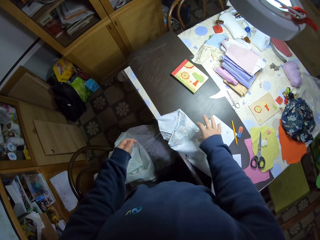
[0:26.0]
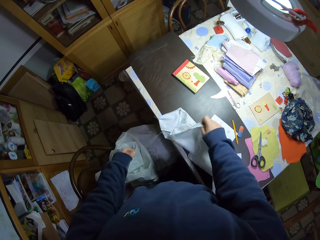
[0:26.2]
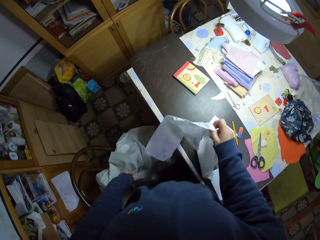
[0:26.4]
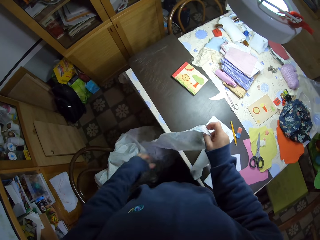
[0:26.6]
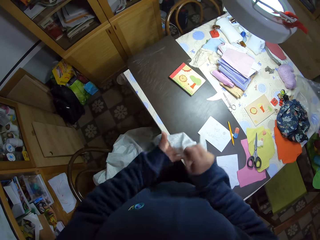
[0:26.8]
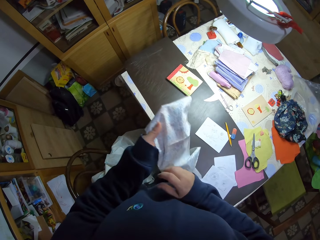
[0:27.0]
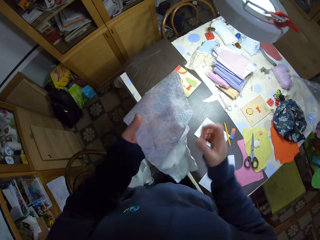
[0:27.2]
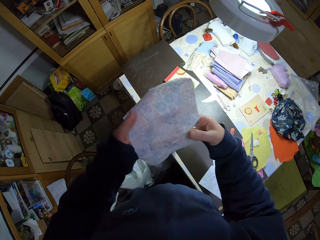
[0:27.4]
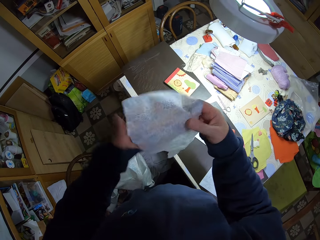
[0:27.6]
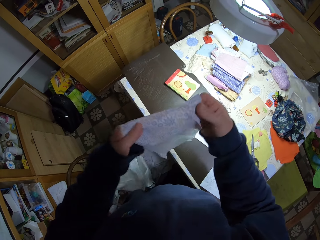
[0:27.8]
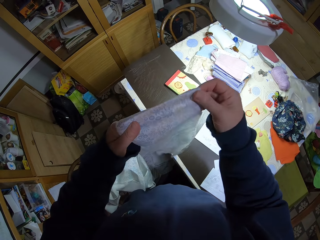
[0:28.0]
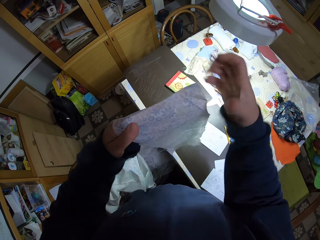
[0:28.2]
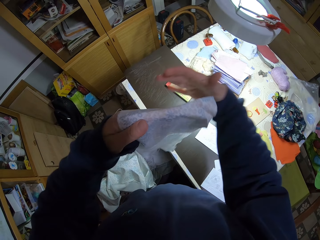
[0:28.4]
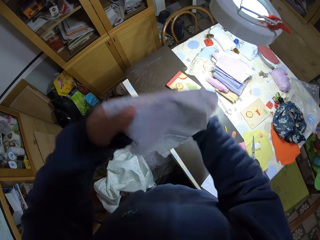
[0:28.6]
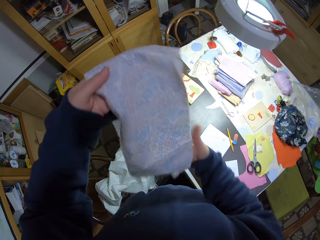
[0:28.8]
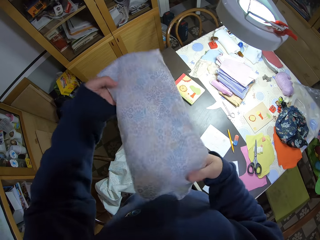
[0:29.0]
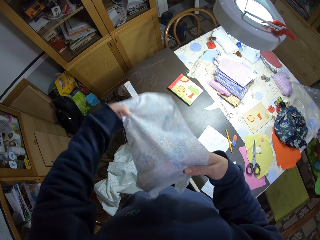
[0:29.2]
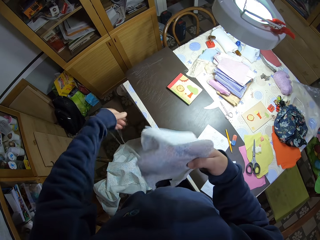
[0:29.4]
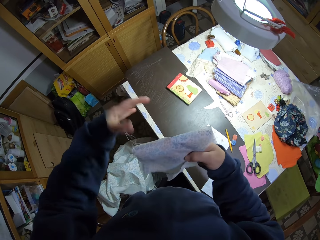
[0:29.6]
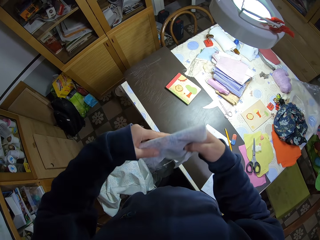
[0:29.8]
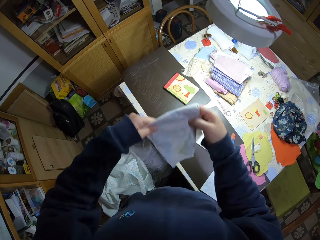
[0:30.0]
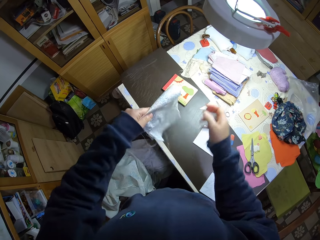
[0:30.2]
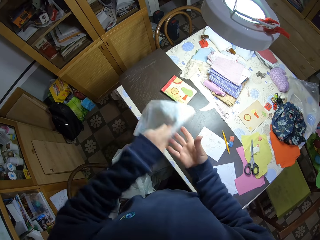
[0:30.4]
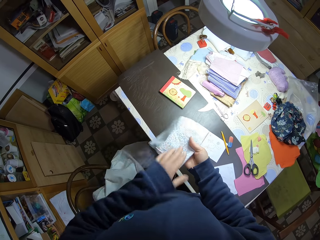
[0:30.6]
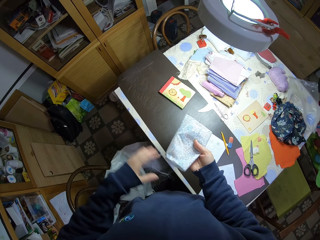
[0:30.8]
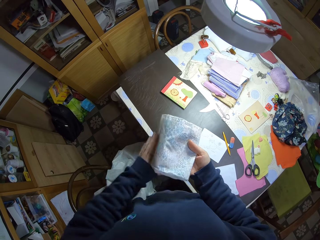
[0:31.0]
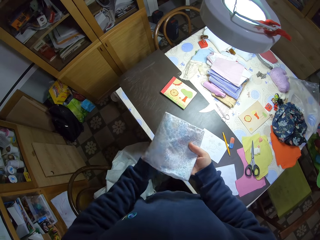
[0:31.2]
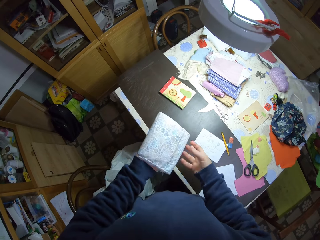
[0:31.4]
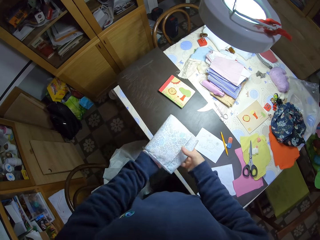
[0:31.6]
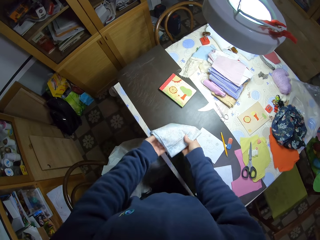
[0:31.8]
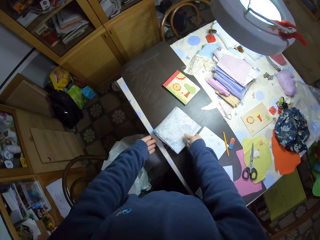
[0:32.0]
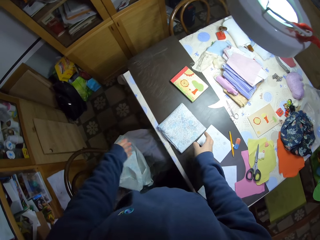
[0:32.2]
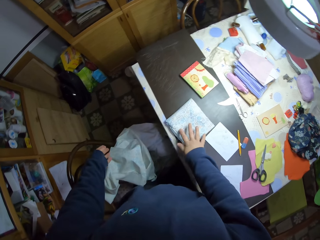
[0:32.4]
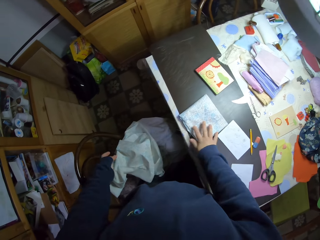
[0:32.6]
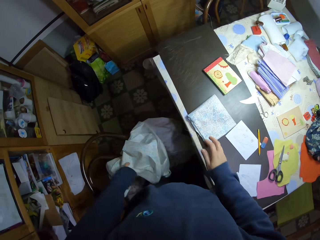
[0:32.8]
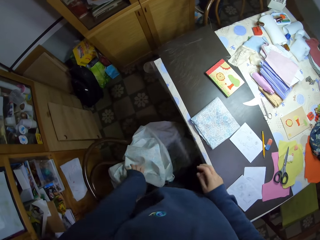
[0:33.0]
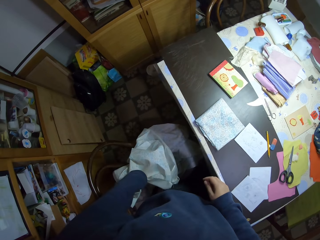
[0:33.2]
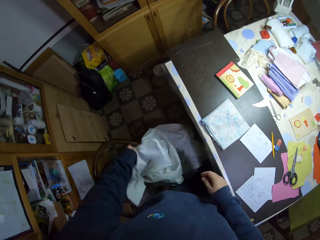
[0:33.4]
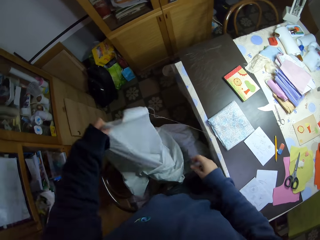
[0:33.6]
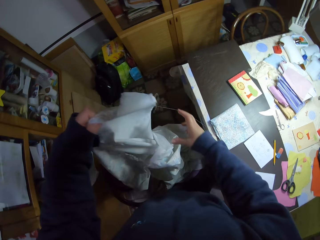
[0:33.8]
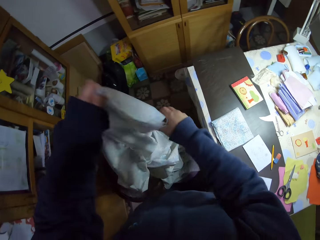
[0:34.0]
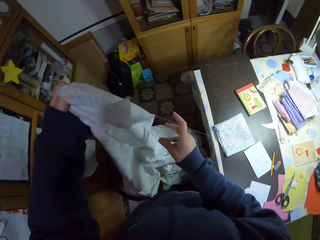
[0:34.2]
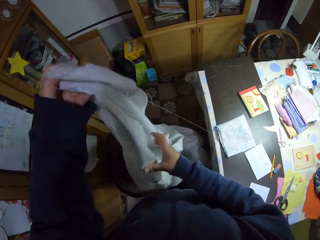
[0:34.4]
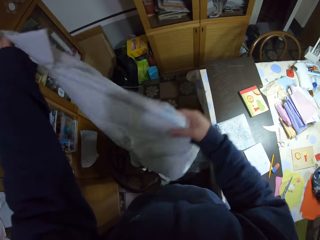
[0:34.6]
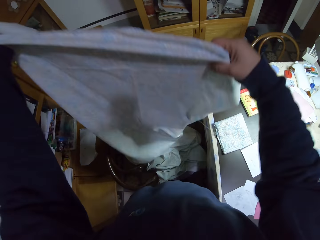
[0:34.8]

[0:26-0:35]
The camera wearer drops the pair of scissors on the table. She picks the cut piece of cloth from the table with her right hand. She passes the cut piece of cloth from her right hand to her left hand. She folds the cut piece of cloth. She places the folded piece of cloth on the table. She touches the folded piece of cloth with her right hand. She removes her right hand from the folded piece of cloth on the table. She picks the other cut piece of cloth from the floor with her left hand.

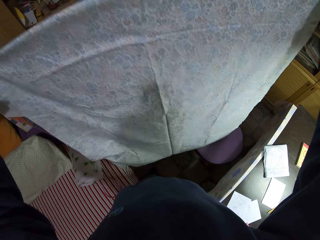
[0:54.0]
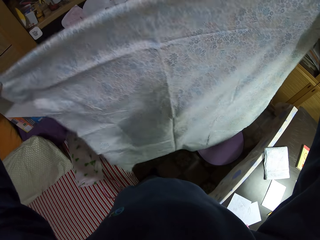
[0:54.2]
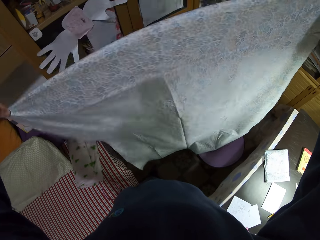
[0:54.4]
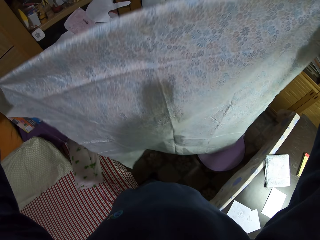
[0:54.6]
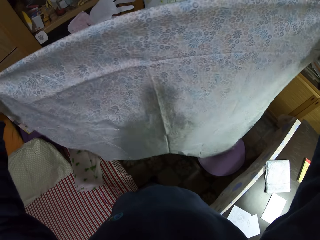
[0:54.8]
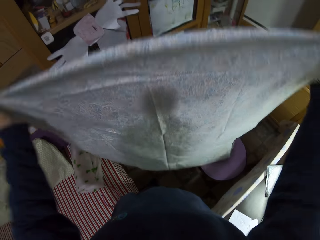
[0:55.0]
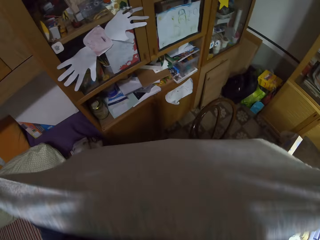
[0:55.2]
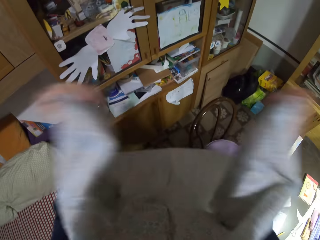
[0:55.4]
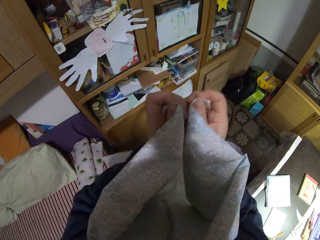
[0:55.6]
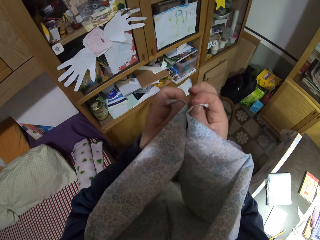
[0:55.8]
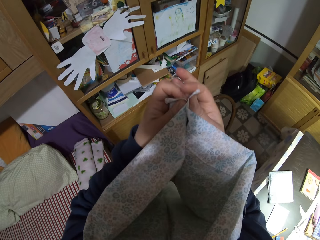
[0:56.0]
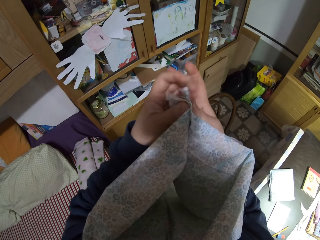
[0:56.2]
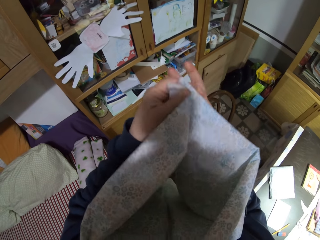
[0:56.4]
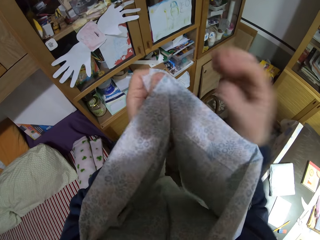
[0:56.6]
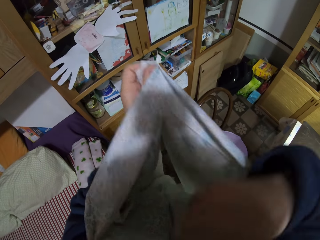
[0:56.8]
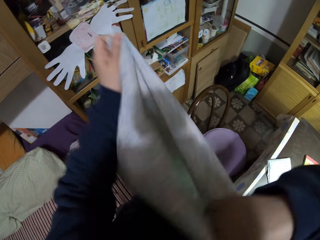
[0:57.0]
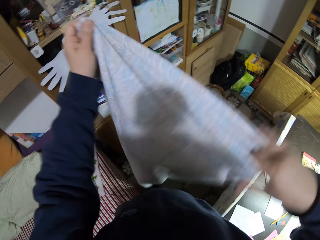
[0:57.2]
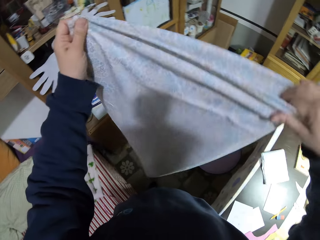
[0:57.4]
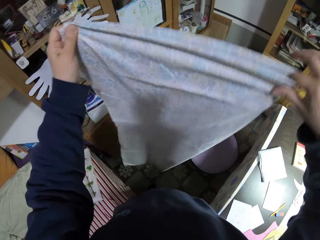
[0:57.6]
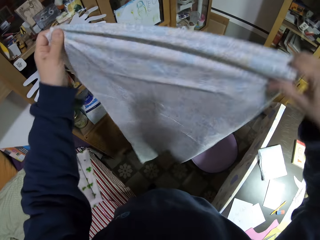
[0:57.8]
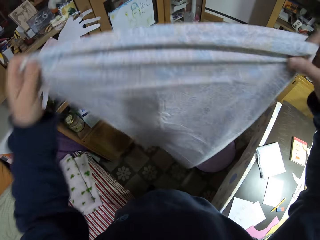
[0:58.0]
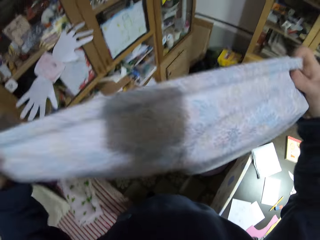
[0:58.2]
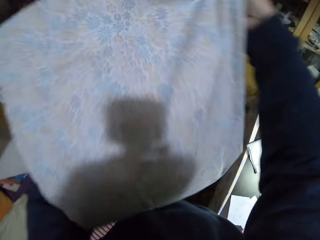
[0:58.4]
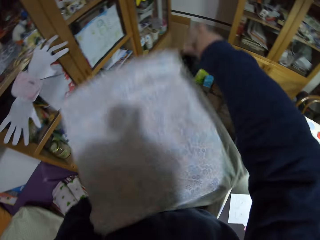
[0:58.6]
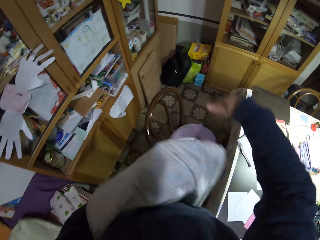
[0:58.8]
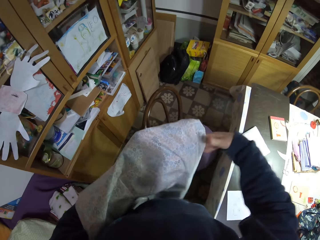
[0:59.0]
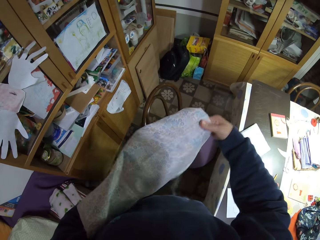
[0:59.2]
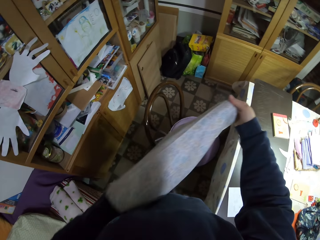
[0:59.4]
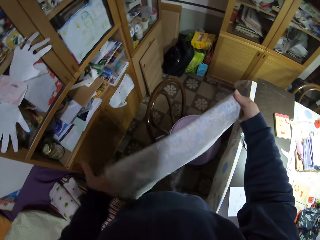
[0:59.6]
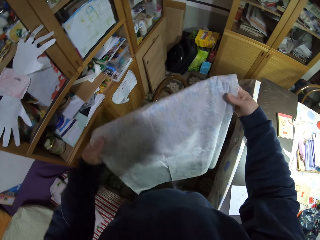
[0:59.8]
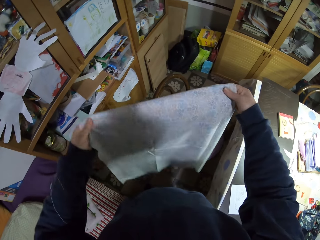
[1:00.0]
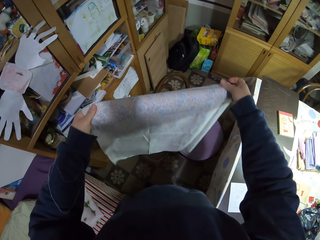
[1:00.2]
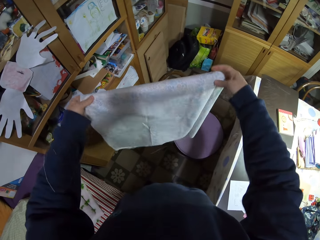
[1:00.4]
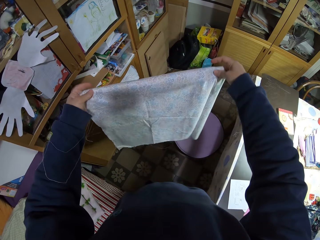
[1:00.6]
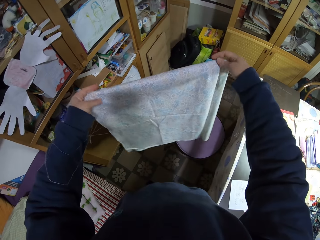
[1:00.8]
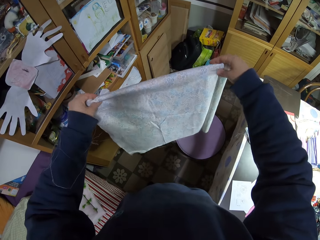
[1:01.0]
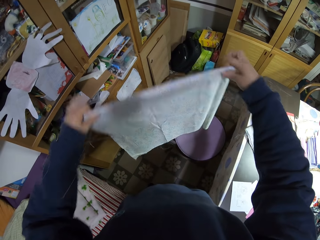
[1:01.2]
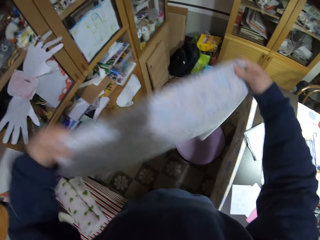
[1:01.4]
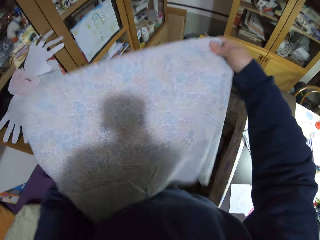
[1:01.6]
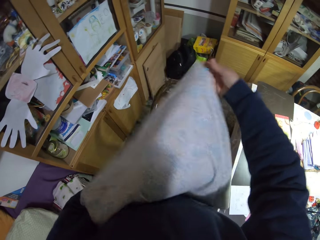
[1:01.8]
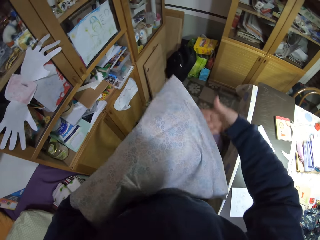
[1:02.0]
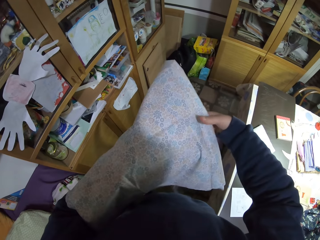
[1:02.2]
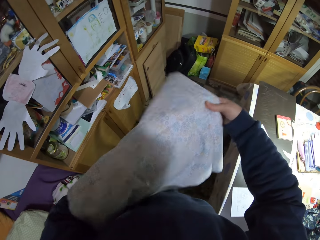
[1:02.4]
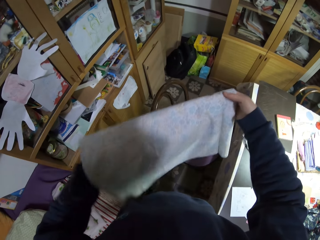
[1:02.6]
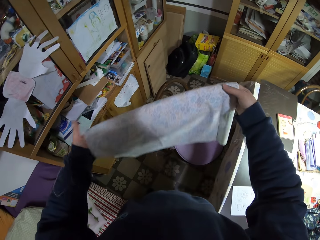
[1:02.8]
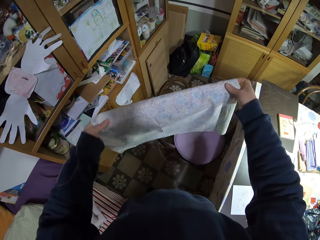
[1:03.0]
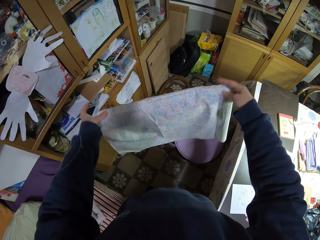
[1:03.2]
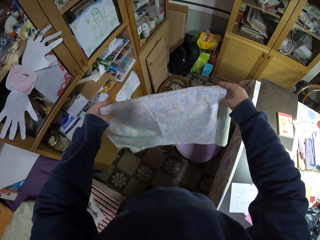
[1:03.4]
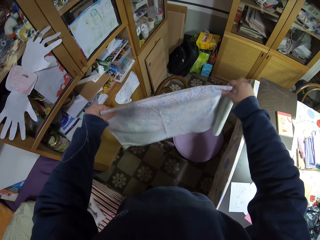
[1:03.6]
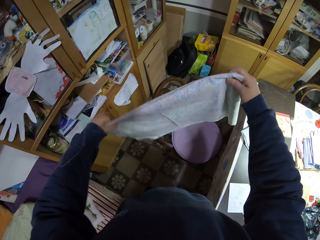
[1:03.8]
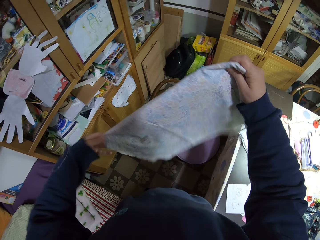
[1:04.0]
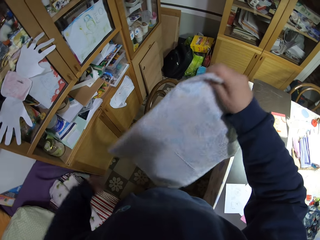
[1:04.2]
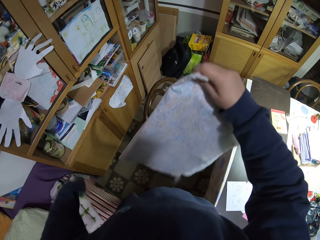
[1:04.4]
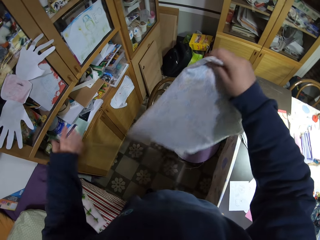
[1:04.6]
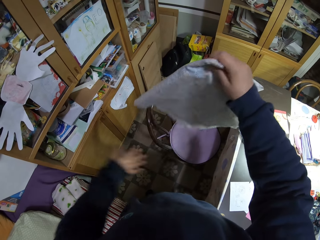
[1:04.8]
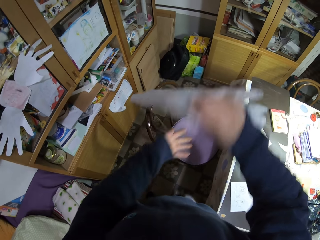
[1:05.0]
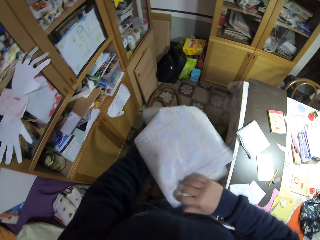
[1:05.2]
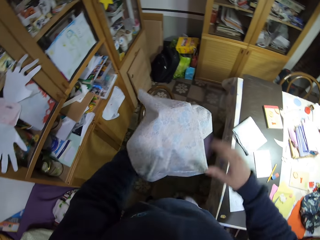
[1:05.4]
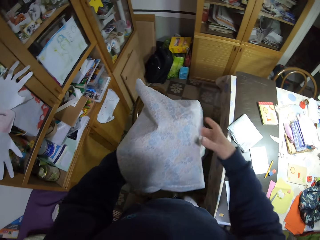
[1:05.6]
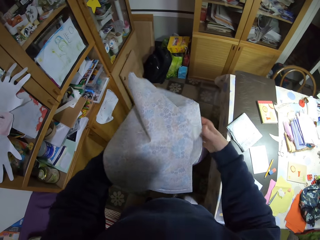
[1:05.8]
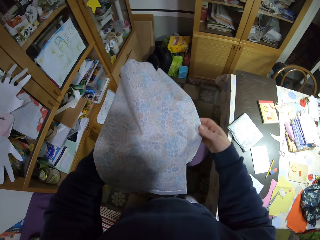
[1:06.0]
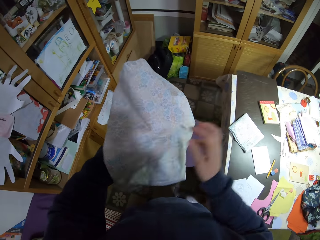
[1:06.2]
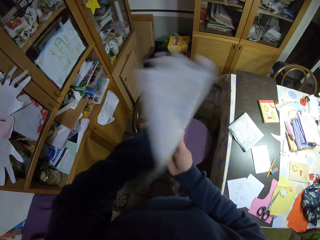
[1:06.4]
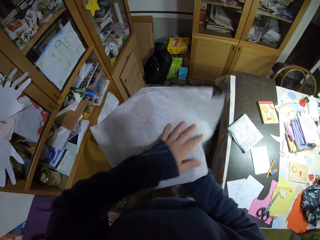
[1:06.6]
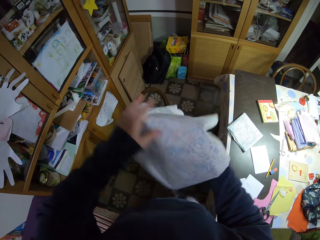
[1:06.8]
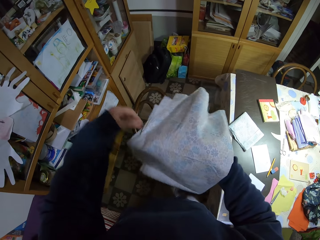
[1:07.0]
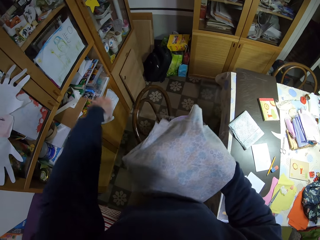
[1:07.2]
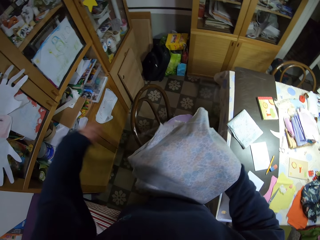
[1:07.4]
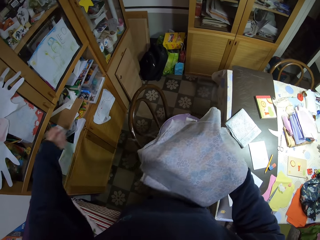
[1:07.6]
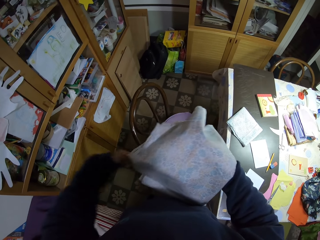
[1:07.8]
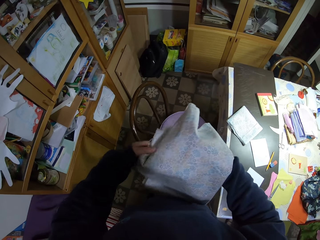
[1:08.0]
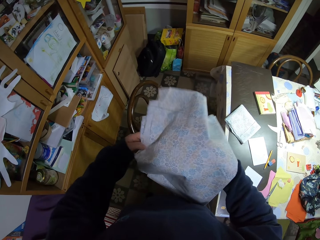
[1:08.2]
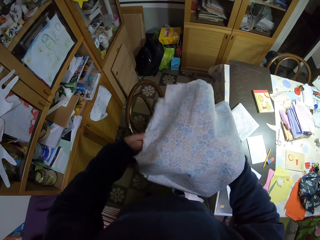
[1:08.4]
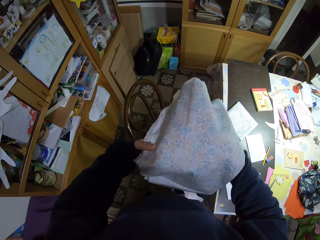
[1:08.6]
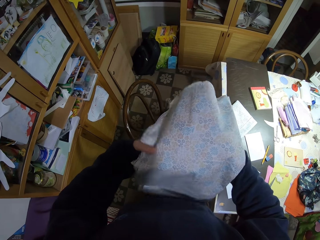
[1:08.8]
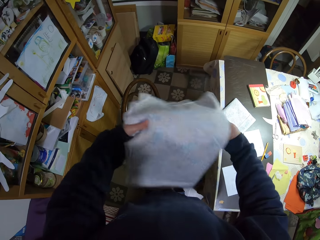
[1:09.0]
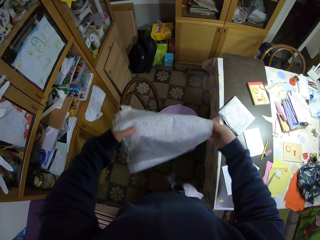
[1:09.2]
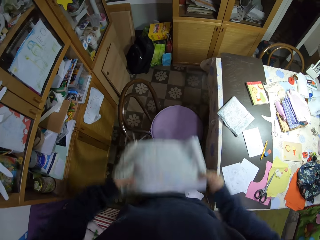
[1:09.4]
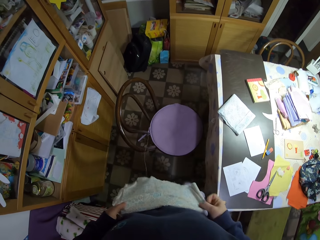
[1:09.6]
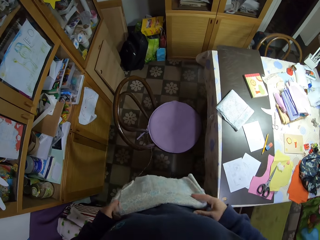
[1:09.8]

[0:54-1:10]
The camera wearer folds the cloth.
